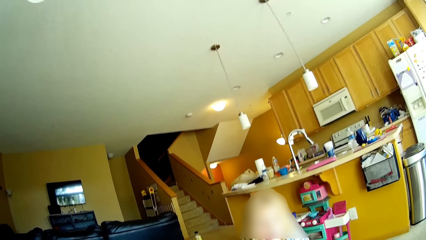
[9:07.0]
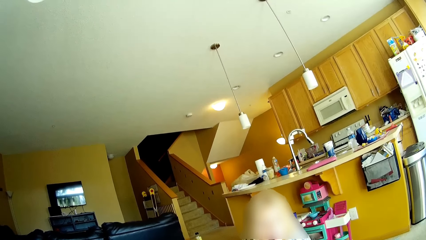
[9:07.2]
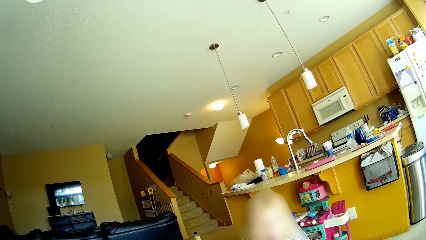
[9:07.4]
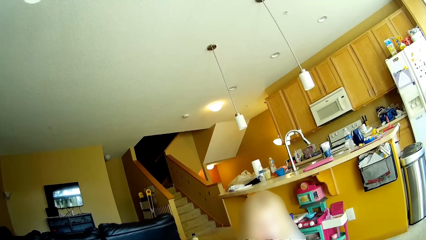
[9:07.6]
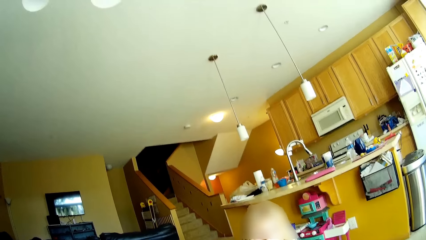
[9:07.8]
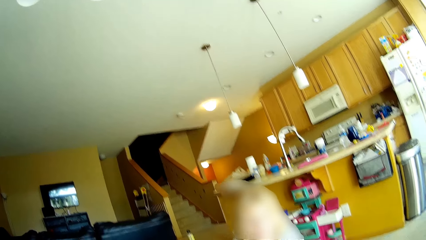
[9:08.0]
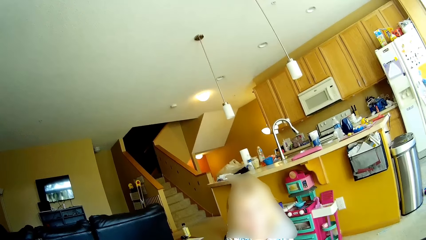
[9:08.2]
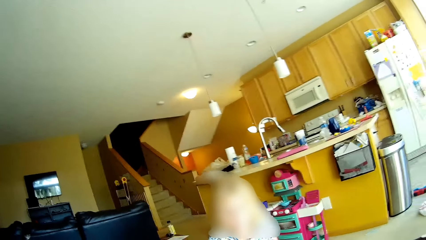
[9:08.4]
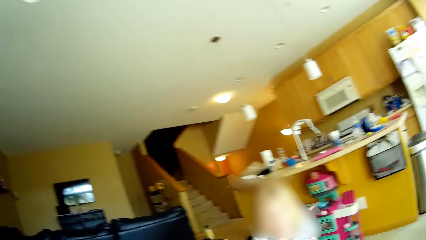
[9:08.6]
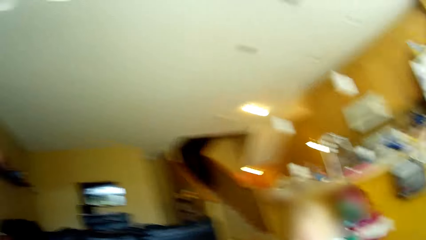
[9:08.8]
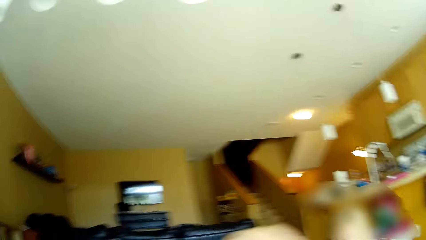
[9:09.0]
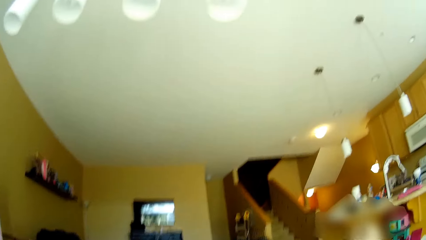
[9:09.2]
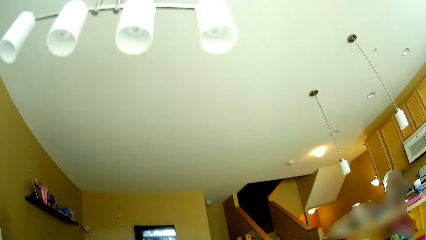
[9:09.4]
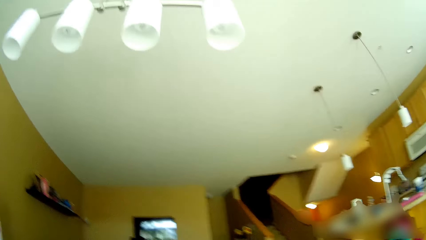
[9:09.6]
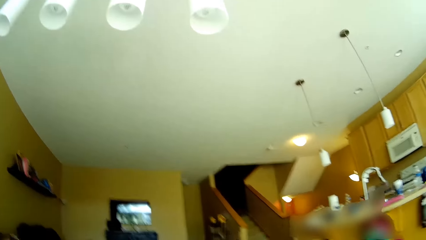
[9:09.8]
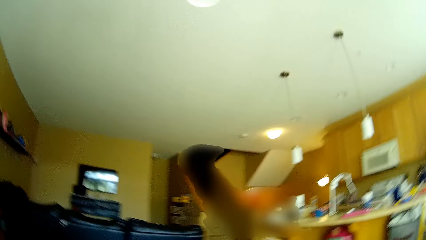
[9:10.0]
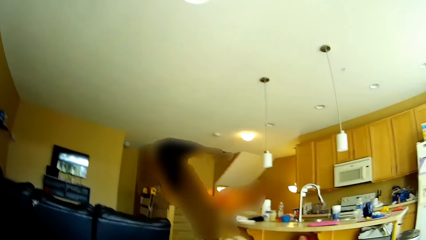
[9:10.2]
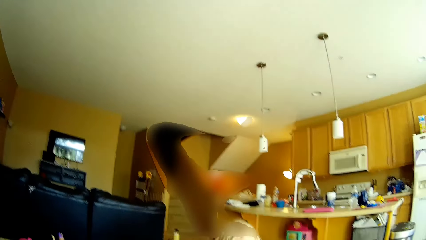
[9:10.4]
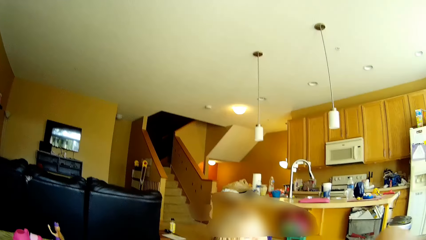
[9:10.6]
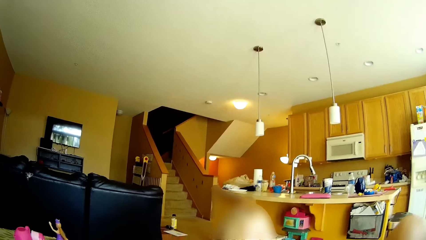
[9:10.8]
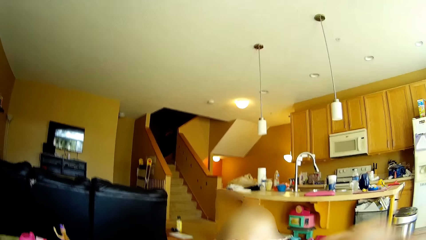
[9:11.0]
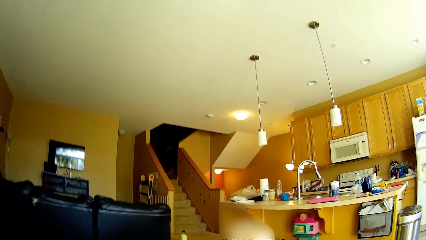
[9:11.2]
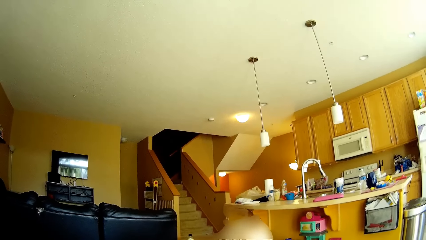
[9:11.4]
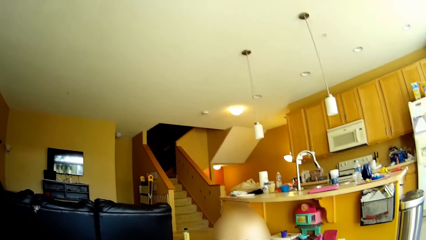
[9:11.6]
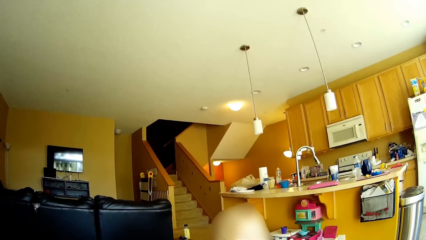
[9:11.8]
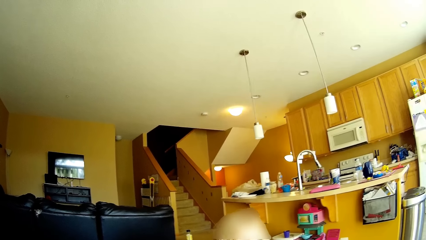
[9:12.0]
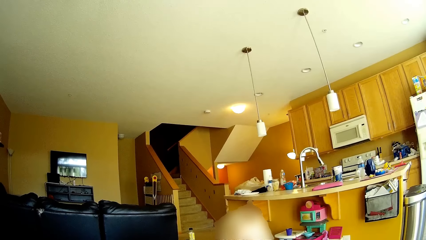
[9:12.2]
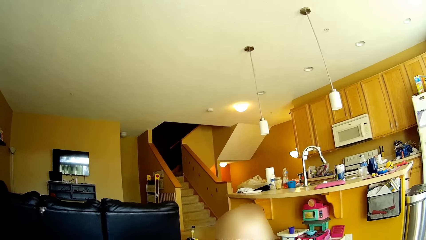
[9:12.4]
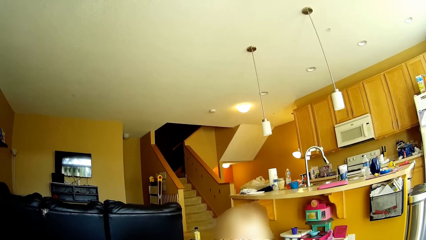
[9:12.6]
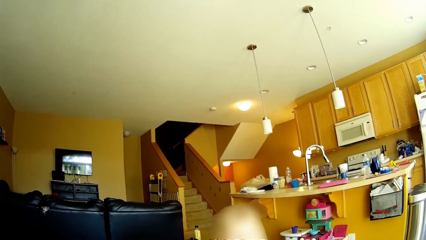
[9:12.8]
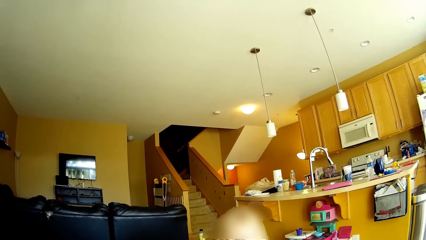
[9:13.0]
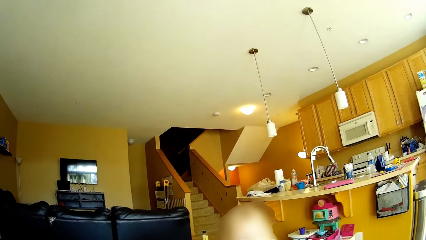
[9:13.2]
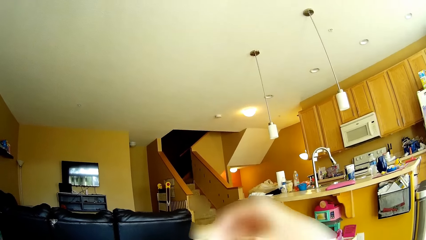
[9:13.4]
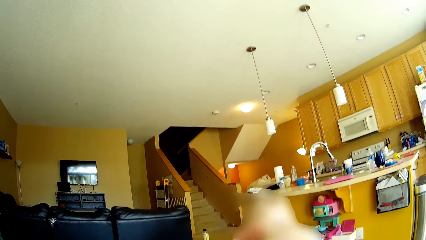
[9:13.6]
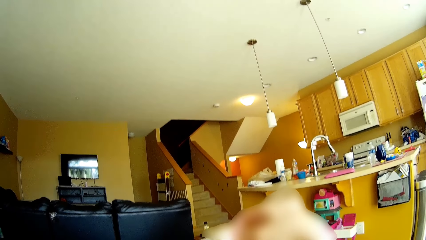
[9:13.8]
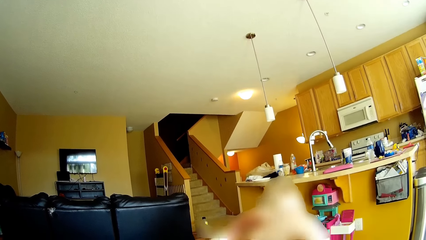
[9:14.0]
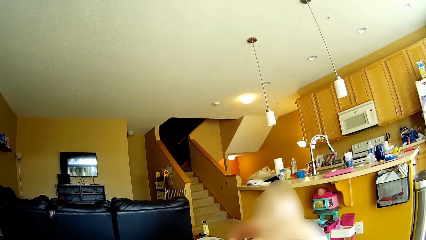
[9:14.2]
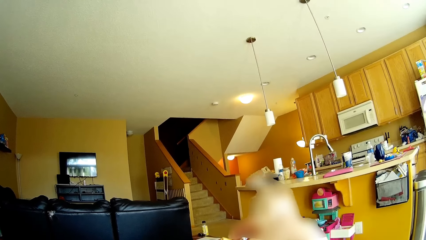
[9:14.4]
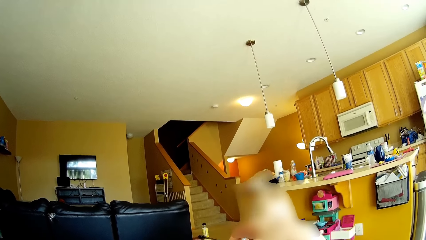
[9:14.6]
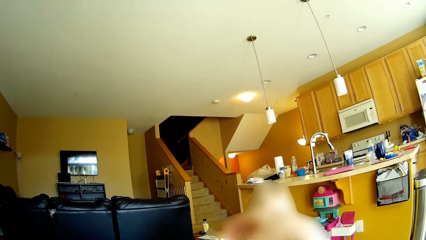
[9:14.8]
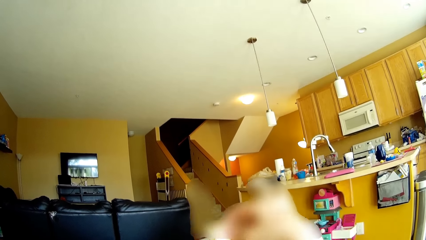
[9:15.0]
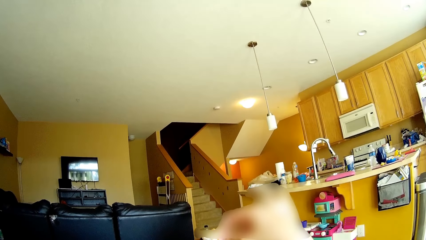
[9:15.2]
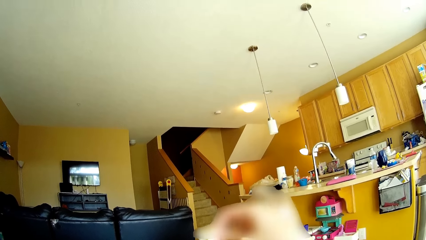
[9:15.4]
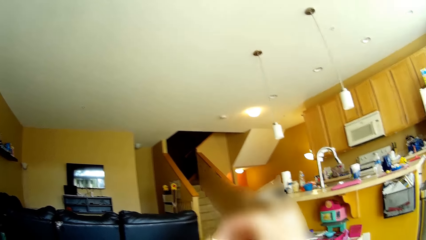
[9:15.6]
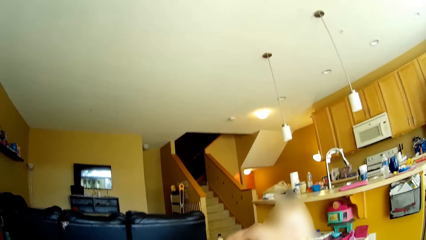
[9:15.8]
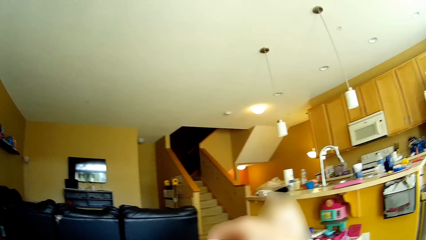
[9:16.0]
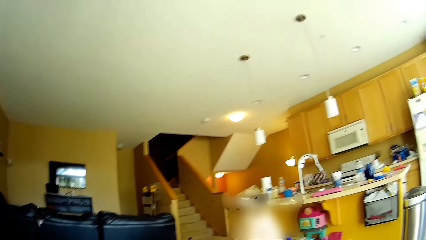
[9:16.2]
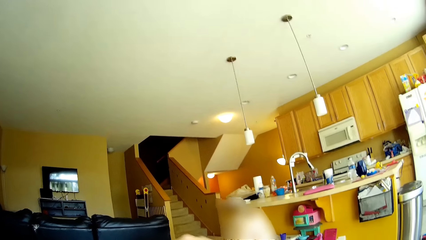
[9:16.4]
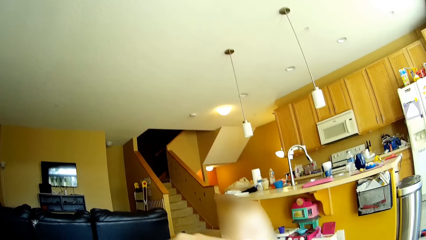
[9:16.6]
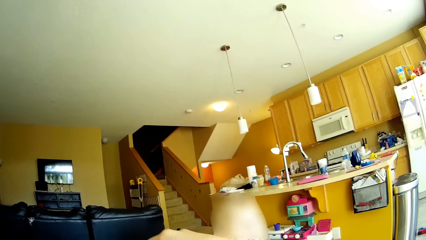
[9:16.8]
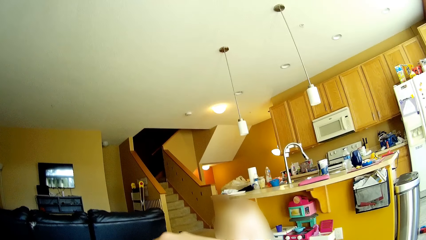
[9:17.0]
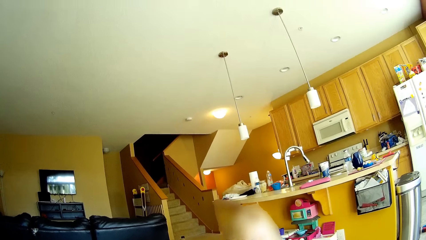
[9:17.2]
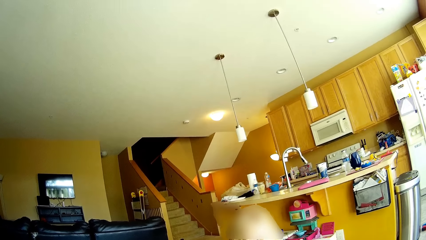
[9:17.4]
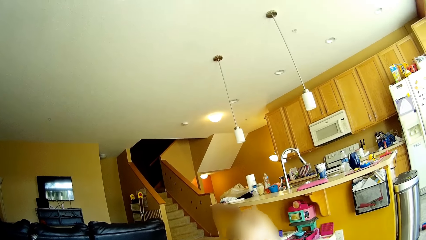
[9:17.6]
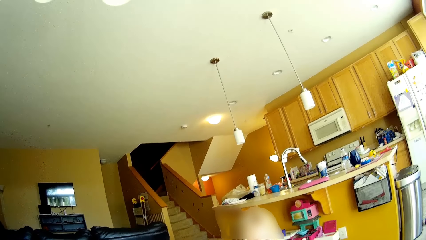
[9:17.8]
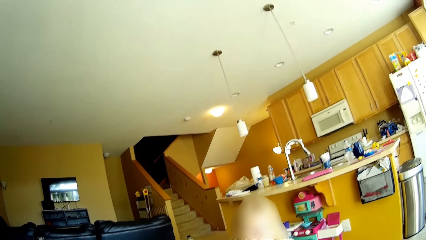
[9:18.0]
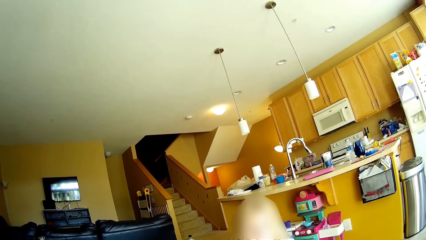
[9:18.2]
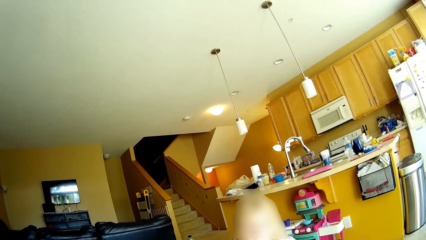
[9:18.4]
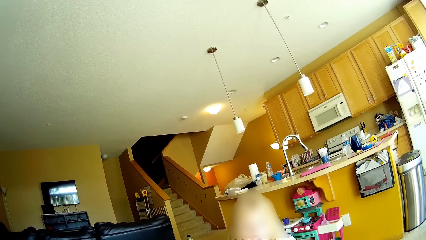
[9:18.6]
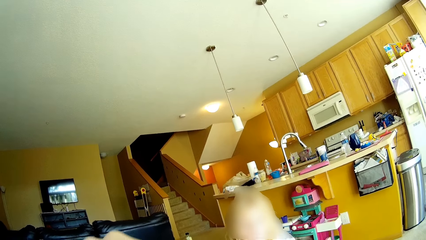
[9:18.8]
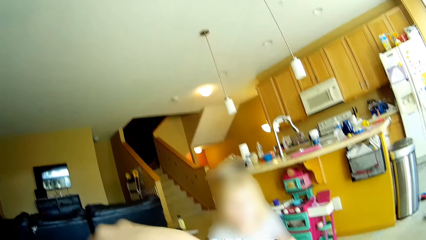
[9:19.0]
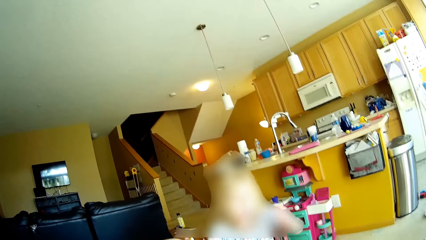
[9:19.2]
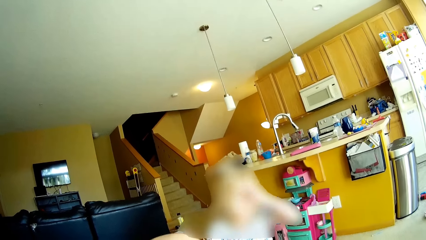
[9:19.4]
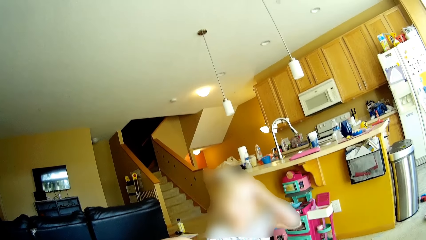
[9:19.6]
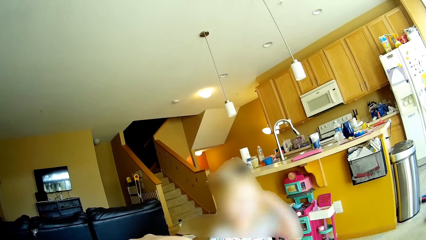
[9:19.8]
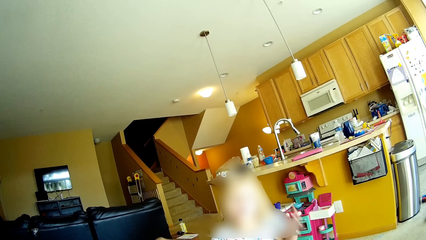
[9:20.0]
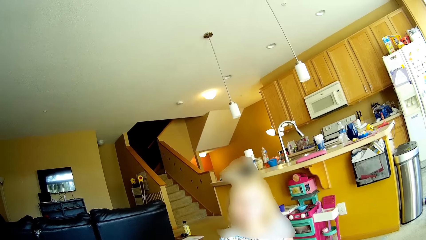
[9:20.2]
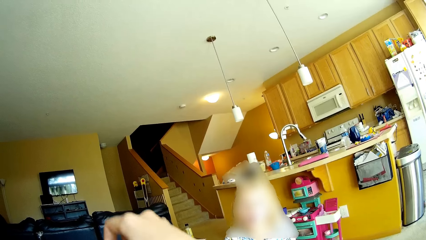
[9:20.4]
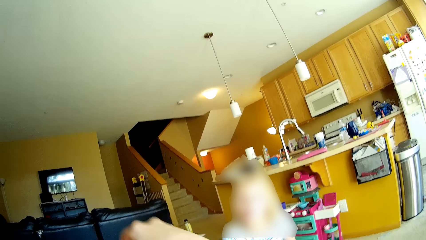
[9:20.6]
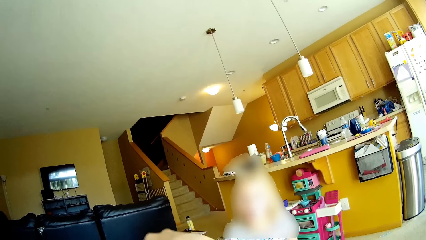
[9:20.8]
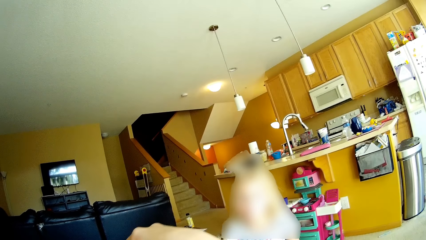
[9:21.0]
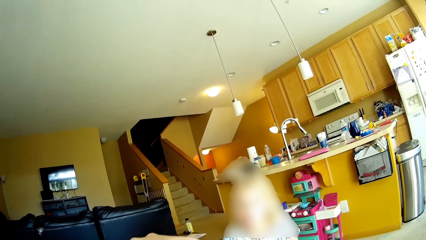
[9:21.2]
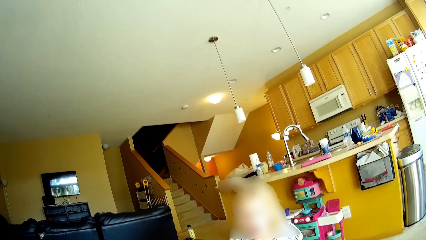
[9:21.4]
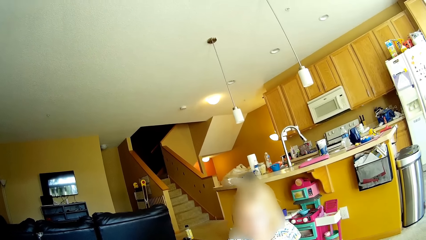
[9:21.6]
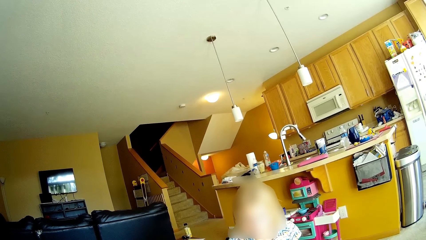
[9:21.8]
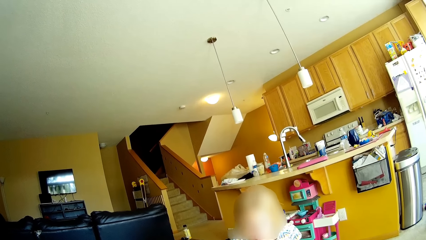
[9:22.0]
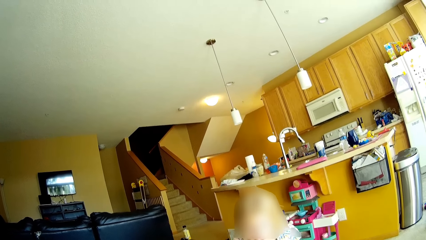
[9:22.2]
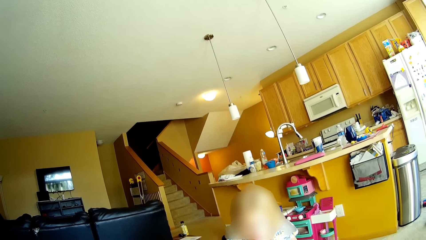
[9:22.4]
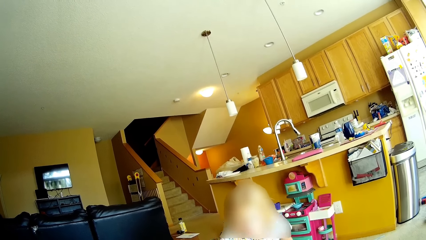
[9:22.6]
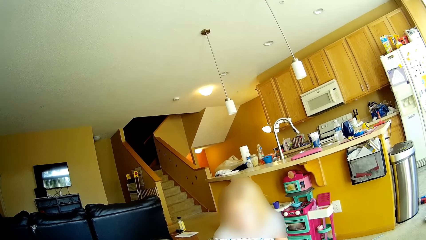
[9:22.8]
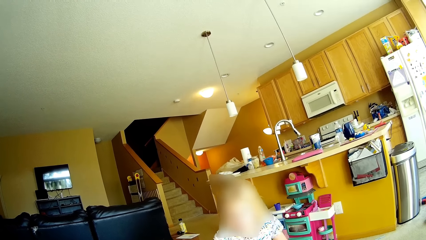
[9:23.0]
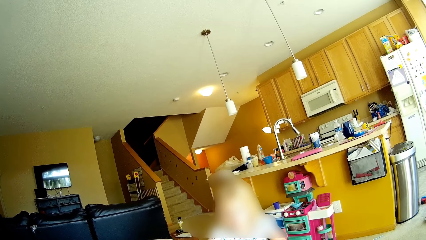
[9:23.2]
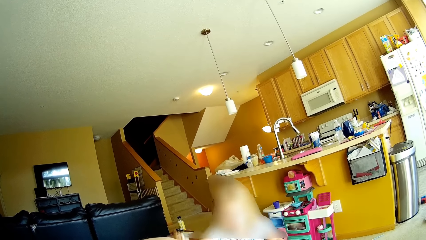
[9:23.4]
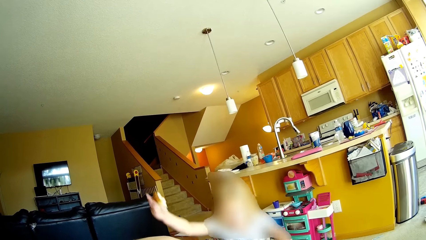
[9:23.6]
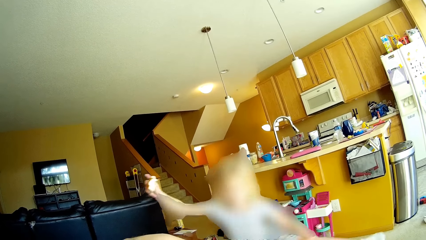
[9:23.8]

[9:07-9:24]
The camera wearer moves her hand.
